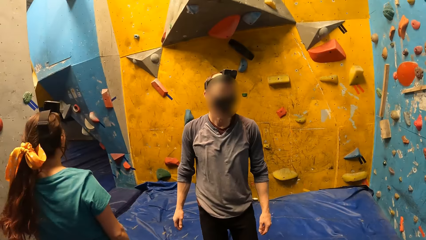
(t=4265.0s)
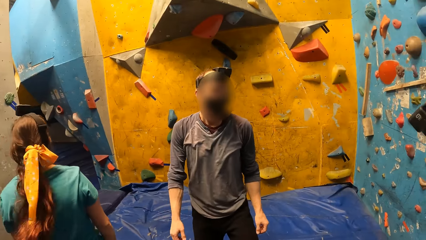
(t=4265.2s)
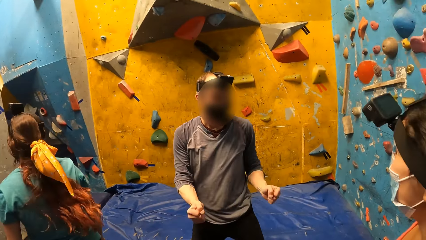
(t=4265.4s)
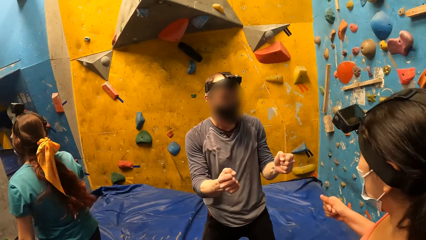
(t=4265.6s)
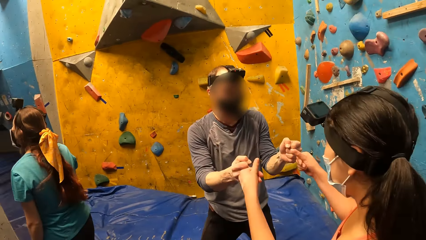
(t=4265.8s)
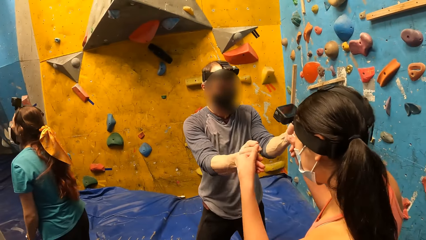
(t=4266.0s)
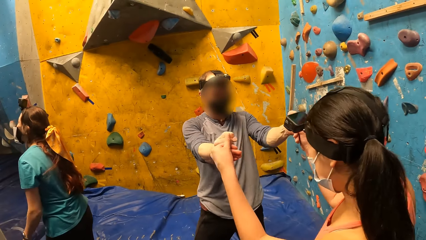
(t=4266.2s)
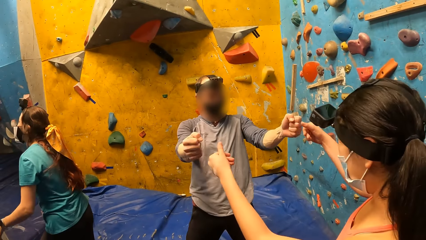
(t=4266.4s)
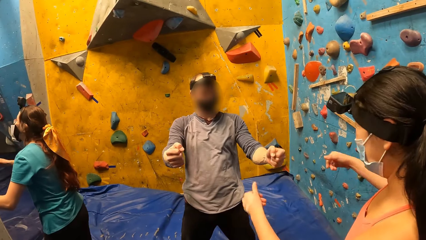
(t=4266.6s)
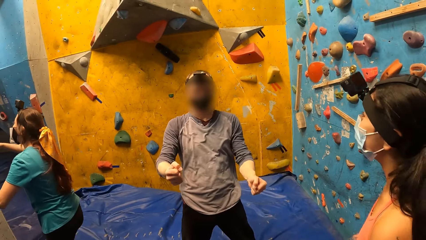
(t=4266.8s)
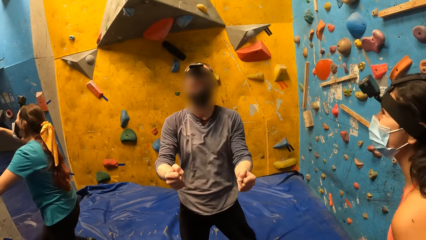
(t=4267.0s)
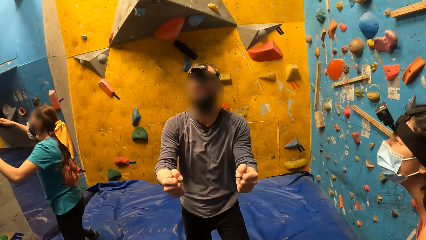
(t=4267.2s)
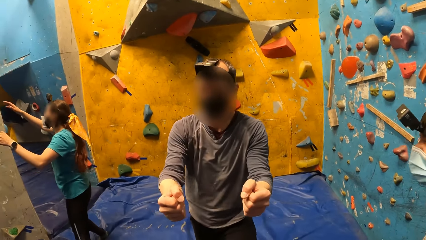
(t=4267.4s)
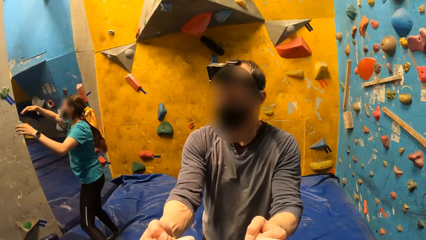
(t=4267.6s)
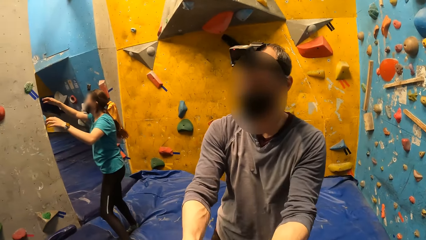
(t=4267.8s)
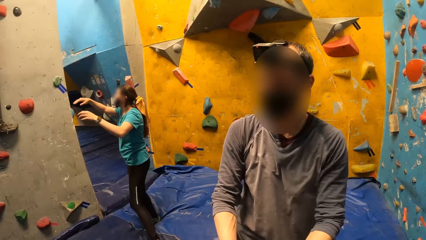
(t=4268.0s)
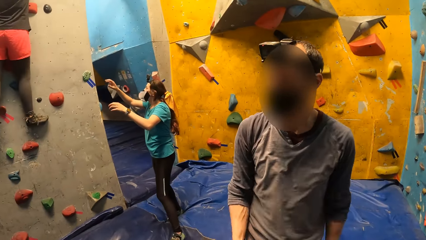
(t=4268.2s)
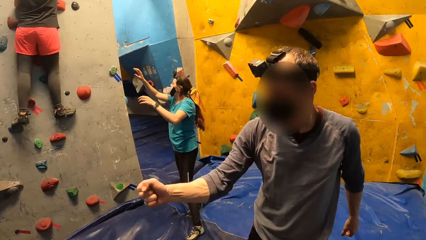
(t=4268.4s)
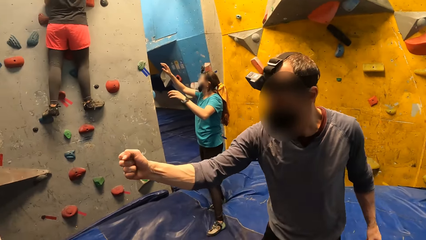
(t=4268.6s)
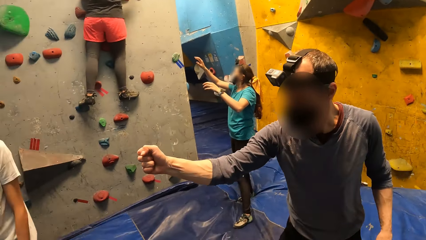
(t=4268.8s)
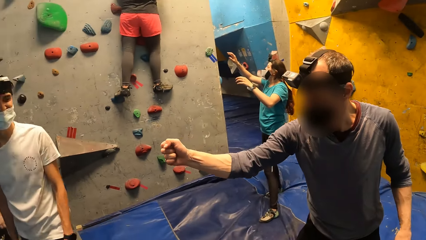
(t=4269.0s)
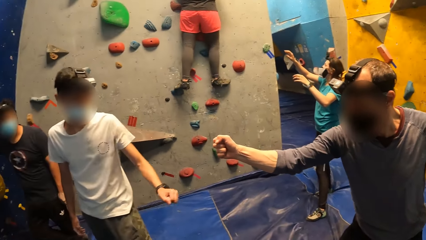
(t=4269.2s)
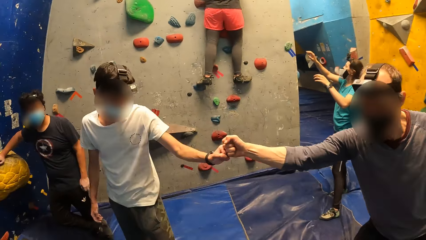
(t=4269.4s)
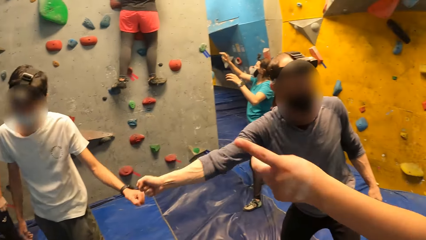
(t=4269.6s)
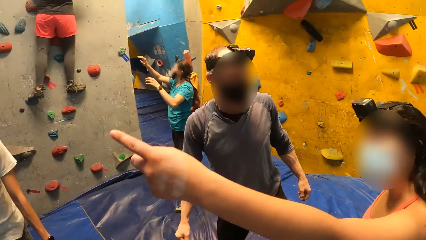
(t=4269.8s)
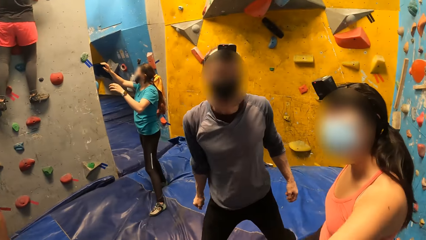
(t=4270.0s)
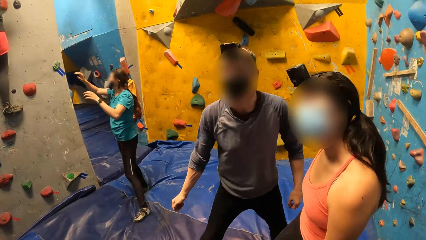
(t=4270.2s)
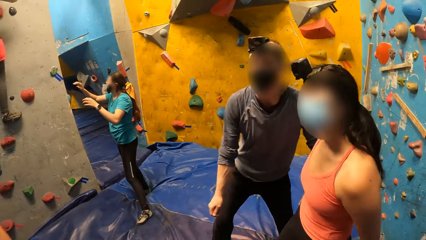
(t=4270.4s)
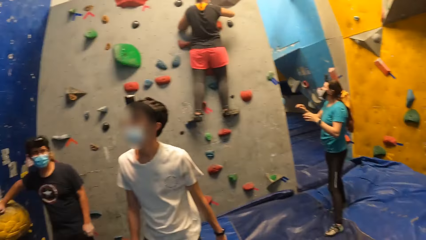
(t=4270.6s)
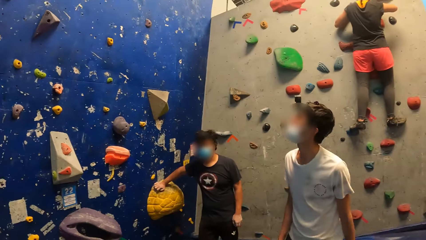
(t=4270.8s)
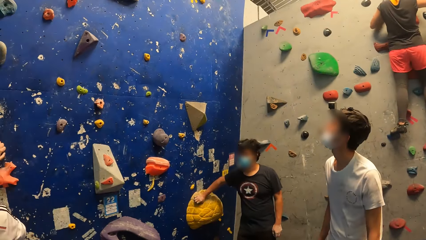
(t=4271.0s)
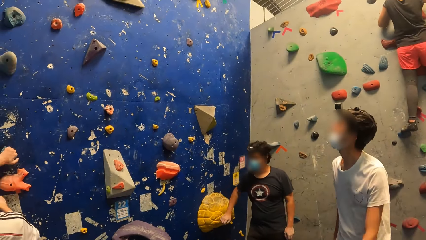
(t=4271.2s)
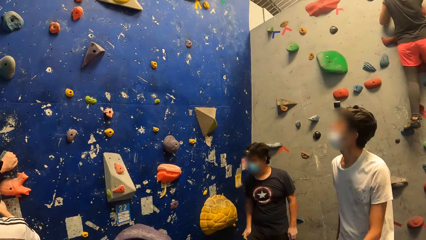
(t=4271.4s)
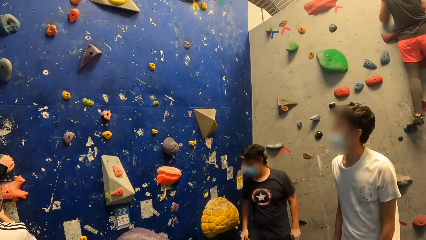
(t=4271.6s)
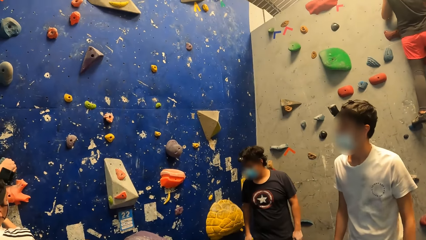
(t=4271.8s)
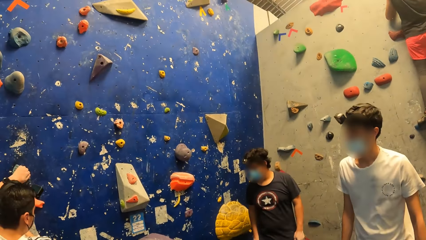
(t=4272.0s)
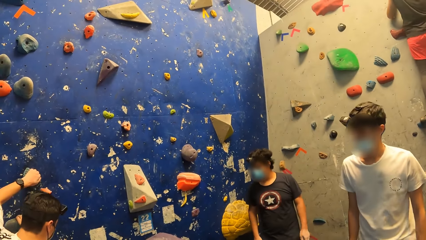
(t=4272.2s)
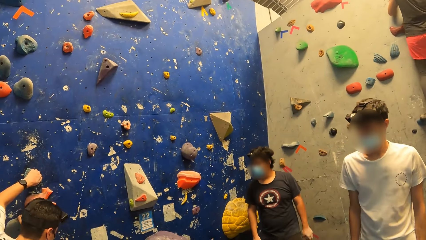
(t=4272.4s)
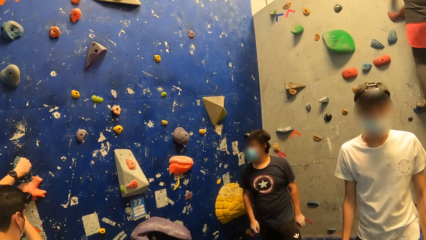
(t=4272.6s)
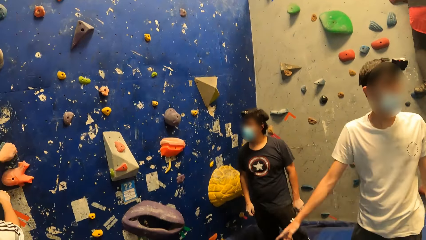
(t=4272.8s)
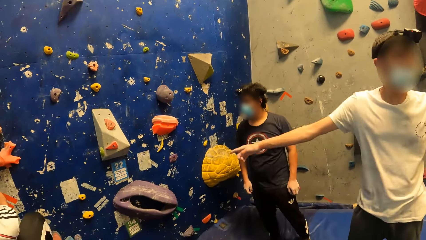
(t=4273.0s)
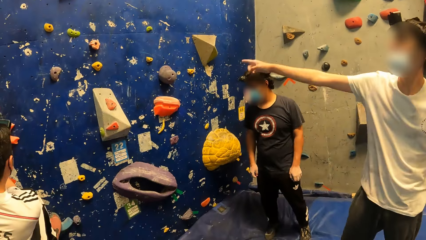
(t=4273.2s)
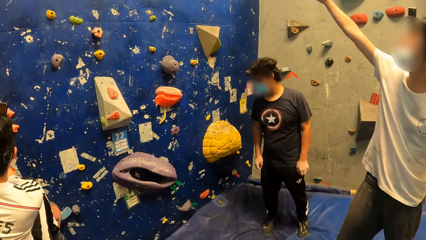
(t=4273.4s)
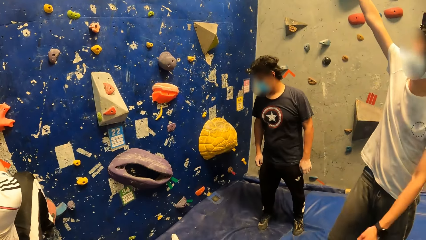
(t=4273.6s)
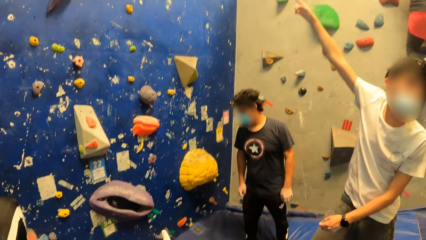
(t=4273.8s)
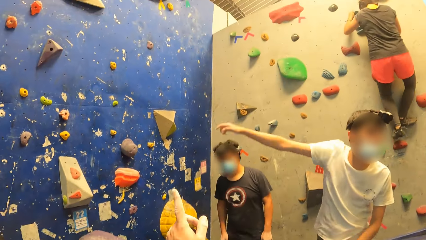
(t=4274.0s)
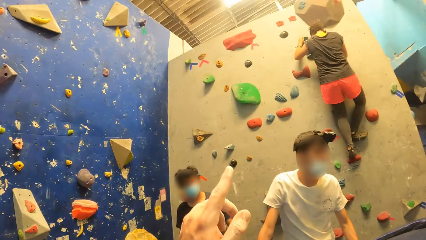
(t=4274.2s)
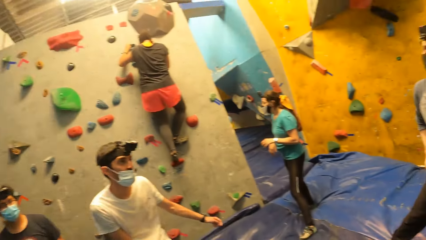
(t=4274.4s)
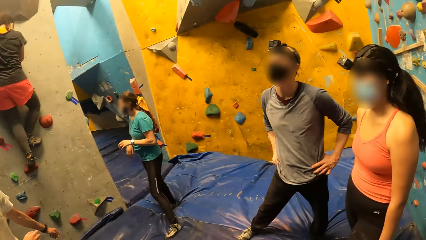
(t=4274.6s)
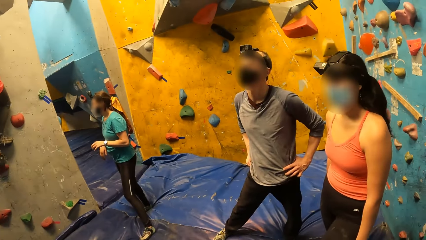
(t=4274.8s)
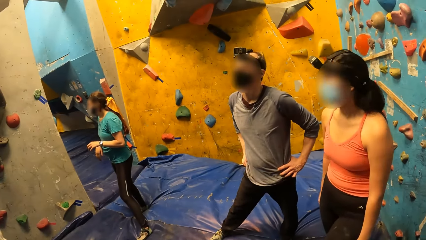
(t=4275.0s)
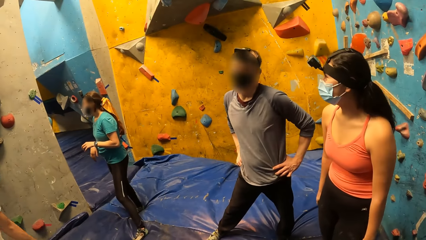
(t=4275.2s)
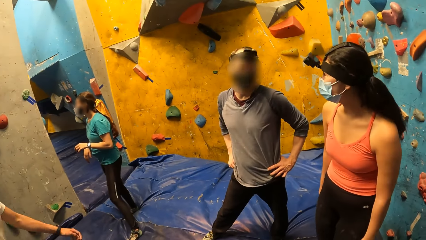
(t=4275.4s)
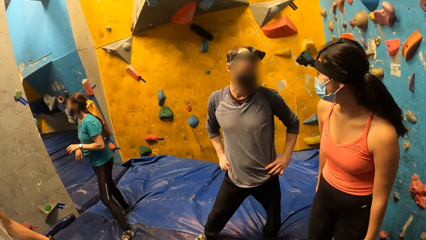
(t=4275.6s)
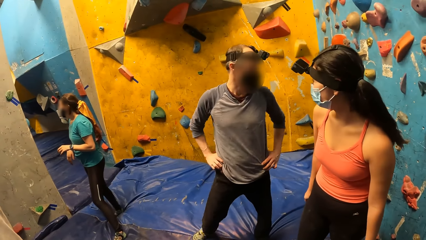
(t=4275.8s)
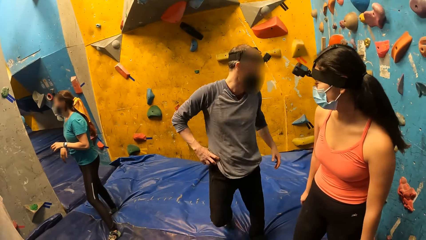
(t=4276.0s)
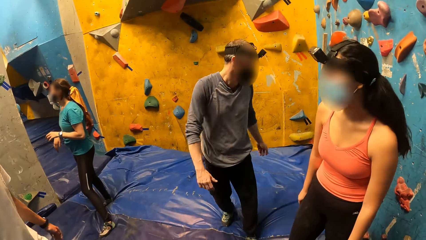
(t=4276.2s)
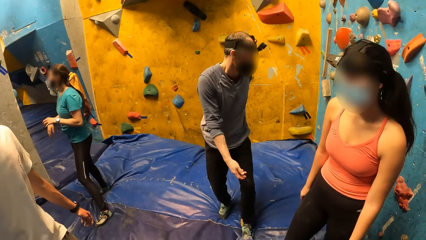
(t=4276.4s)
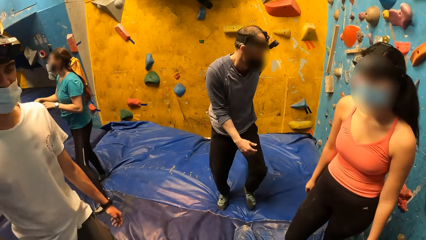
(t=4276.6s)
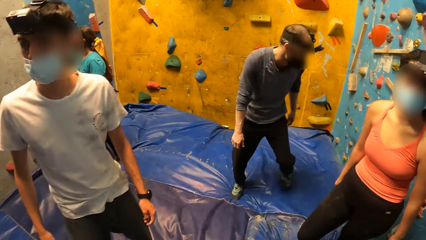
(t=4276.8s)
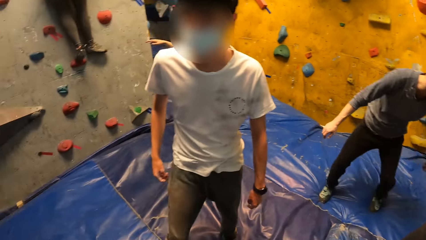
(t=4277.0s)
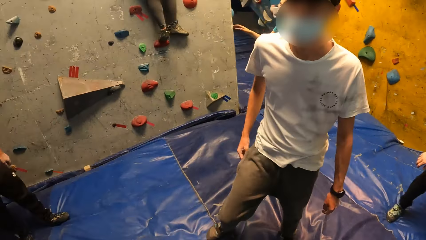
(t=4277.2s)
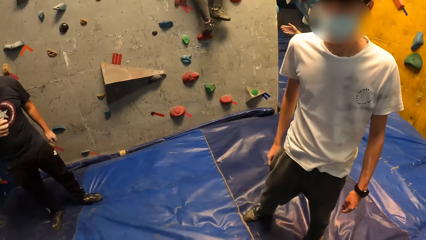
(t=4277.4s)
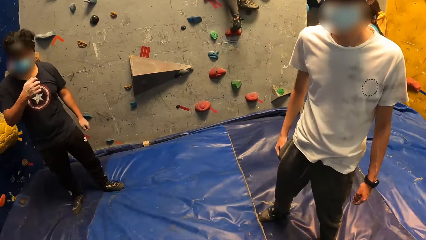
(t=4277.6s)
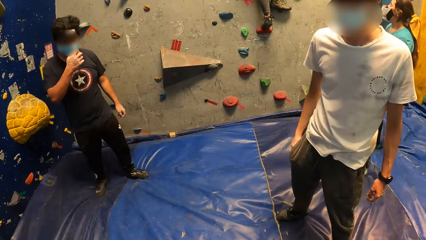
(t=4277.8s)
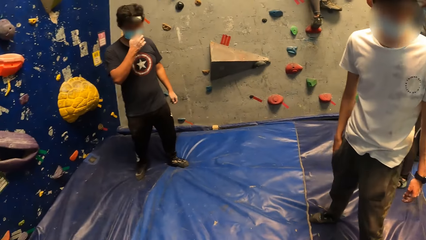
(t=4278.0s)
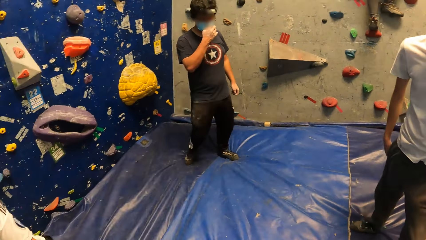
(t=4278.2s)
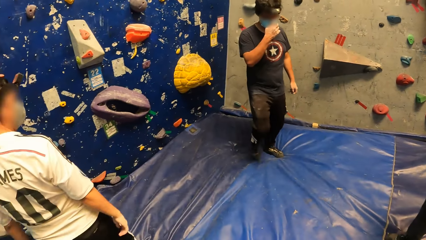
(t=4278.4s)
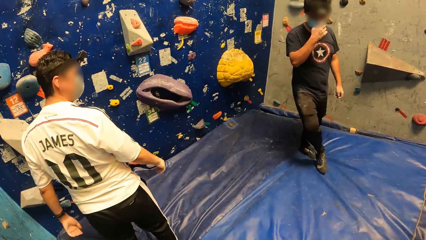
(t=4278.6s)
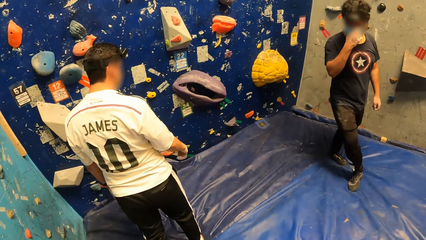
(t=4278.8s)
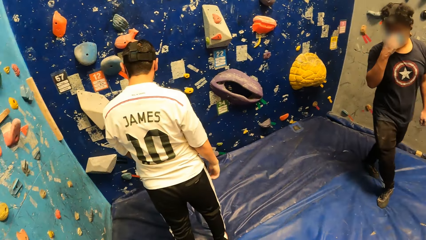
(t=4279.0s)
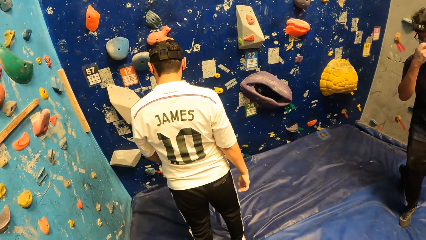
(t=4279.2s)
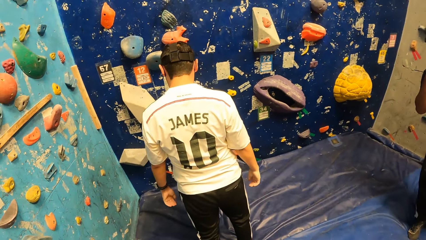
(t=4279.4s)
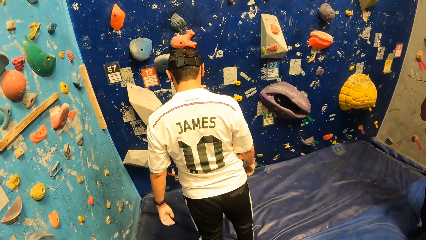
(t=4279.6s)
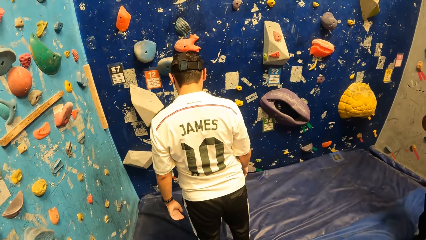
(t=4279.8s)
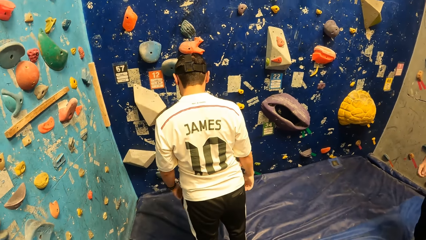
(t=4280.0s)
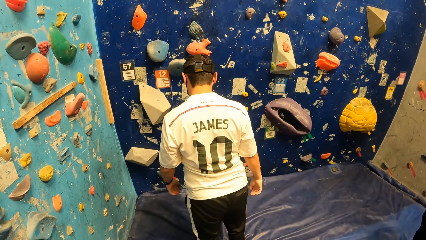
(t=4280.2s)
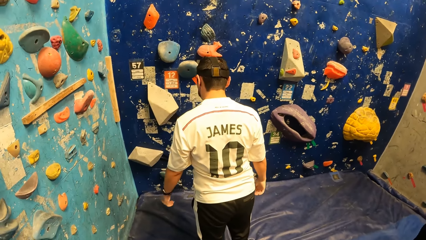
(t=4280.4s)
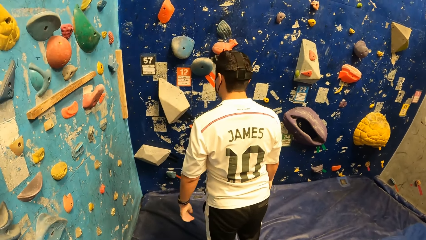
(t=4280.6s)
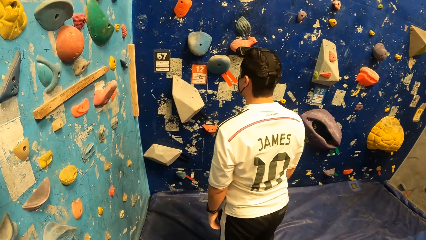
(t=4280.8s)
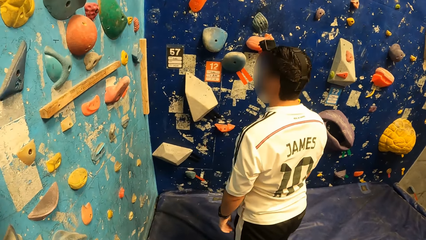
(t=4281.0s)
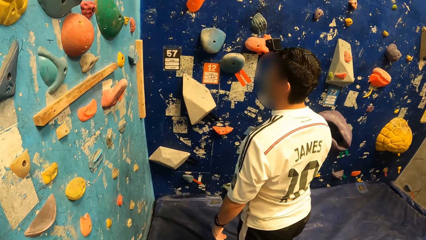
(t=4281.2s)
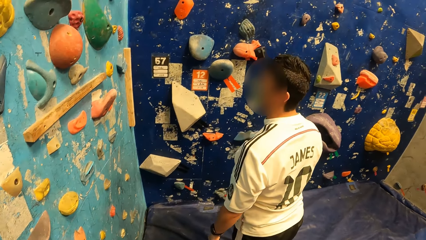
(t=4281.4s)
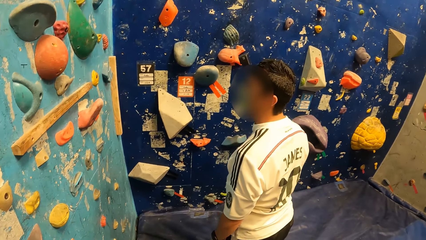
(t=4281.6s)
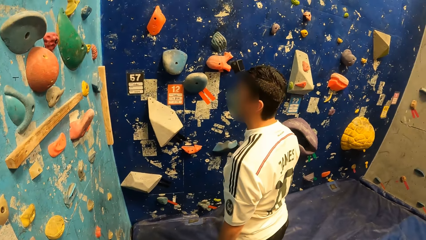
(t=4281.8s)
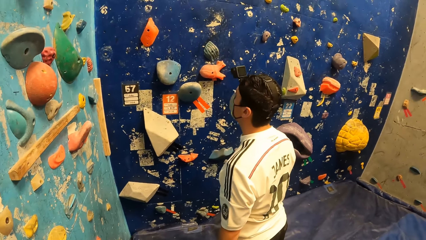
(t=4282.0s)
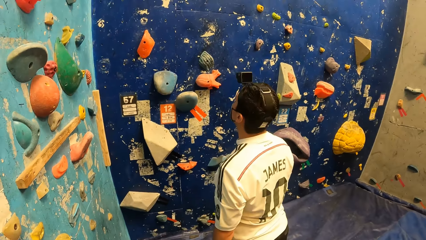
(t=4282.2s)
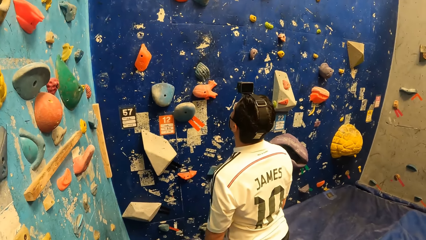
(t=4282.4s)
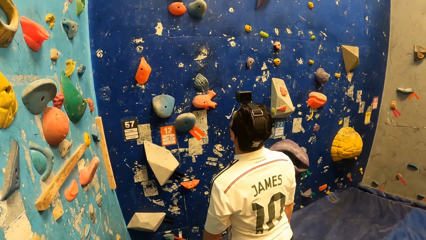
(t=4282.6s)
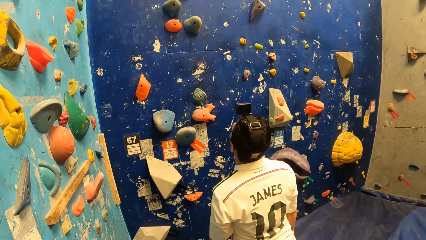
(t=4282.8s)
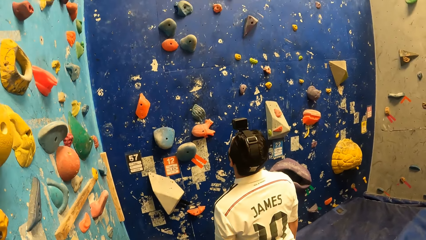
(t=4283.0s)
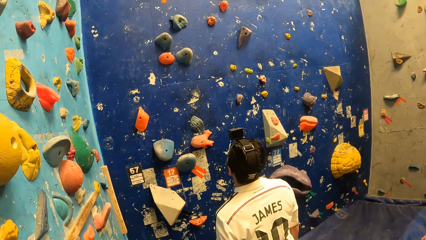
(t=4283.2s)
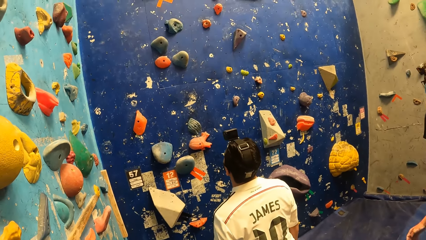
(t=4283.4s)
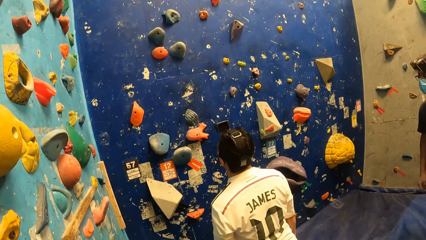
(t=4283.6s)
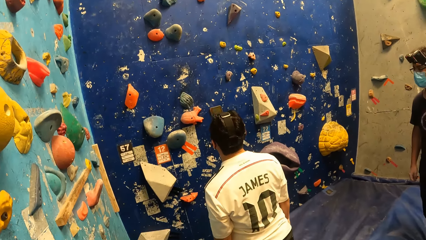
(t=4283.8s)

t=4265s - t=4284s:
A man interacts with a woman. The camera wearer interacts with another man. The first man interacts with another man. The camera wearer moves the hand. Another man climbs the bouldering wall with both hands. The camera wearer looks at the wall. They point a finger. Another man touches a face mask on his face with his right hand. The camera wearer looks at the wall.
